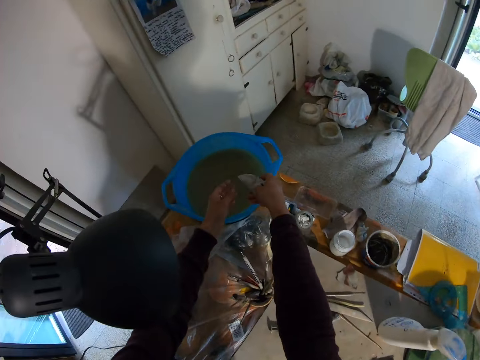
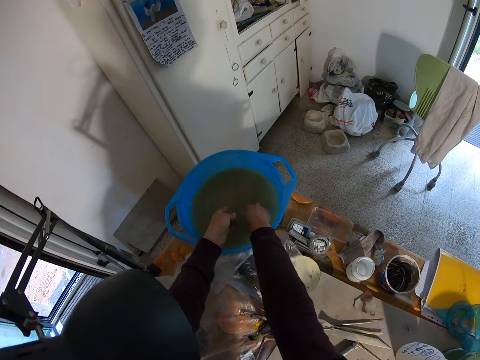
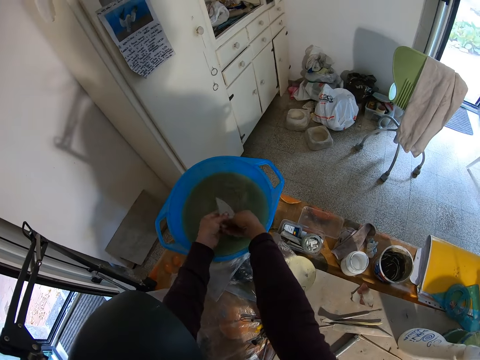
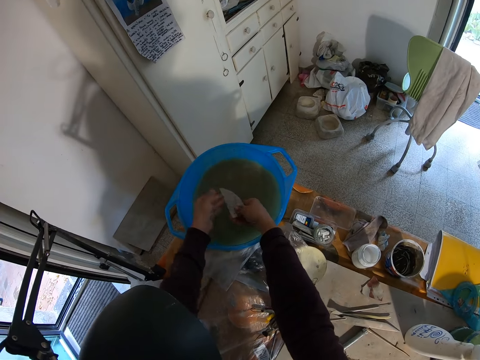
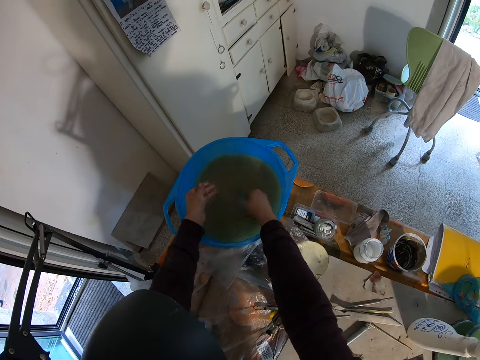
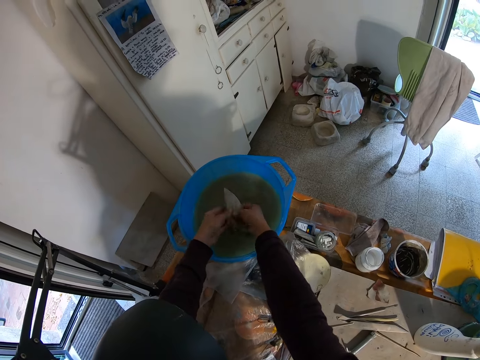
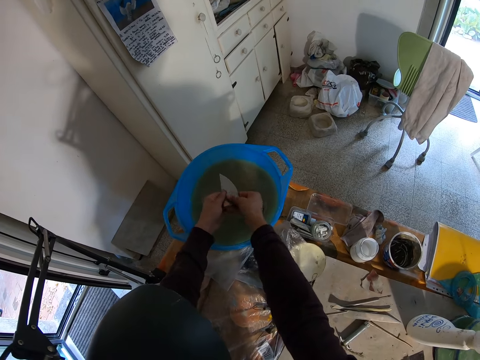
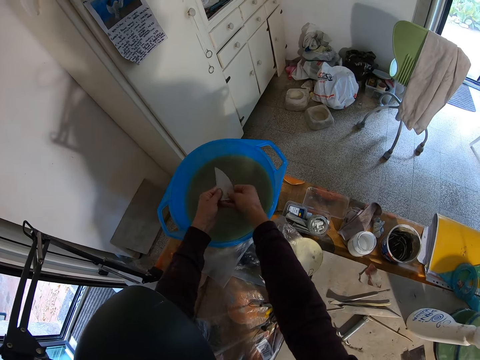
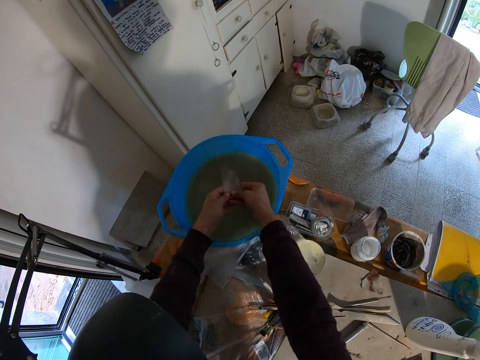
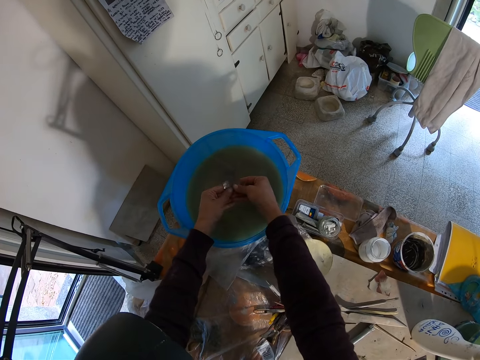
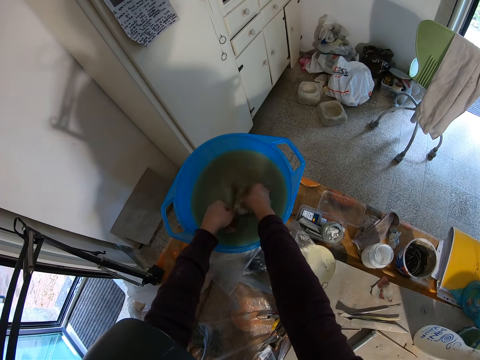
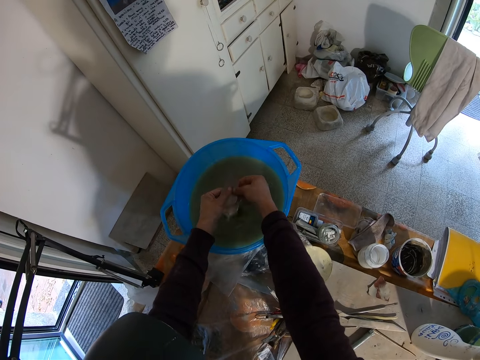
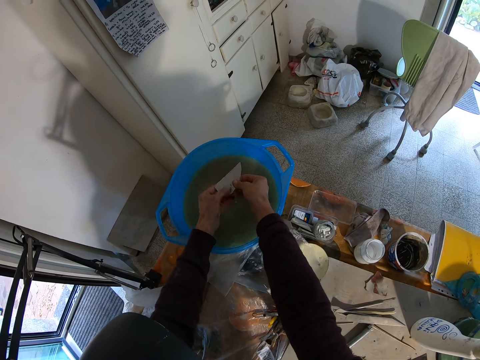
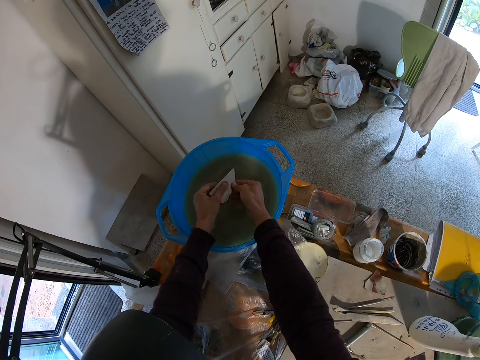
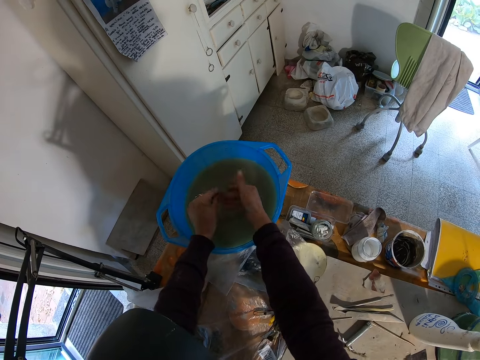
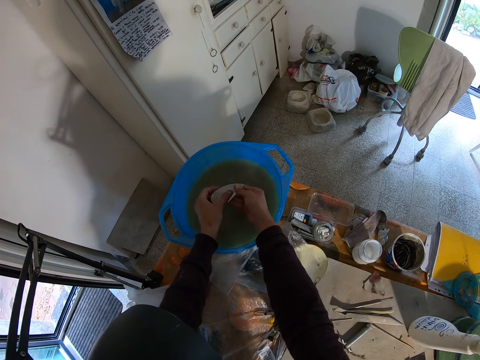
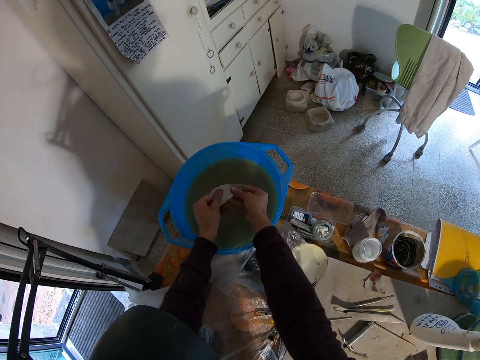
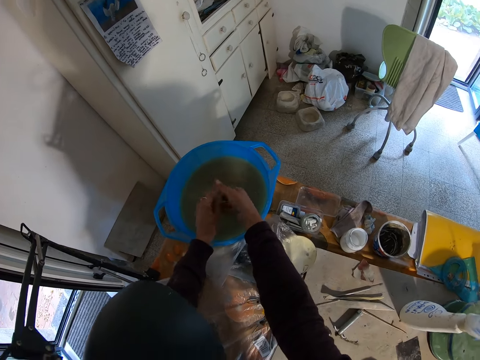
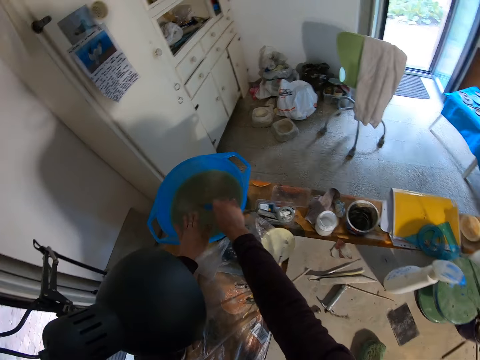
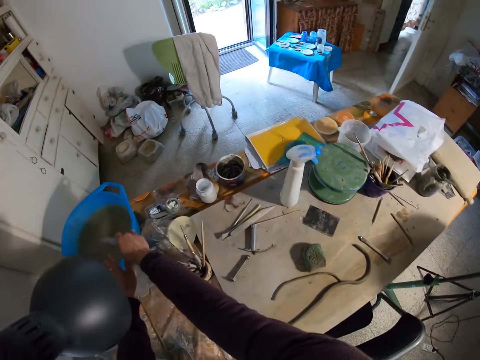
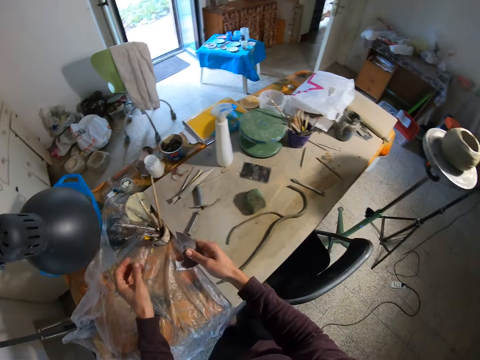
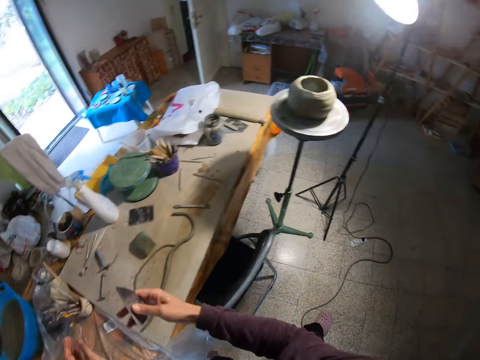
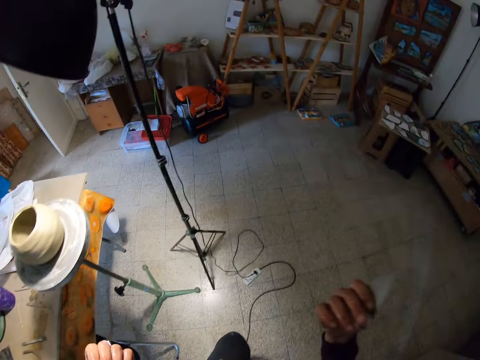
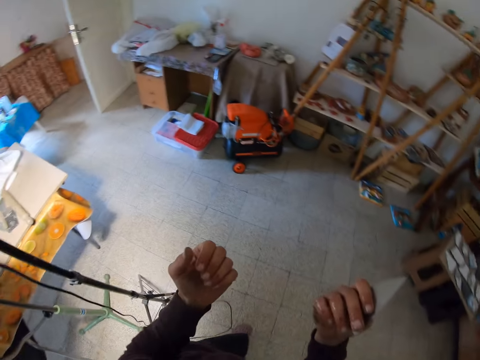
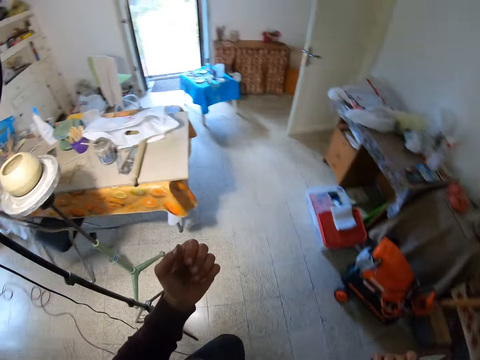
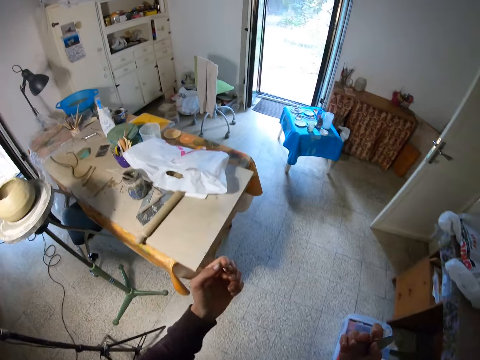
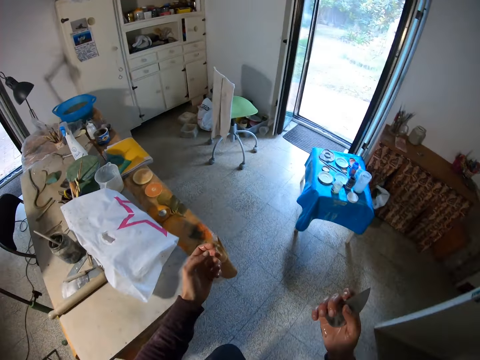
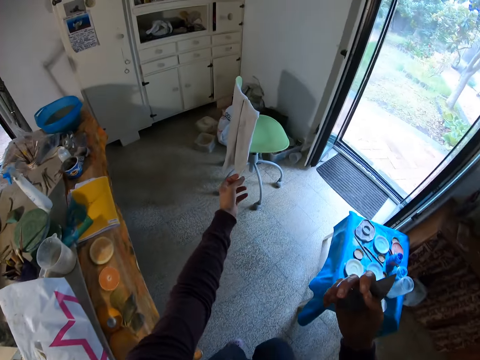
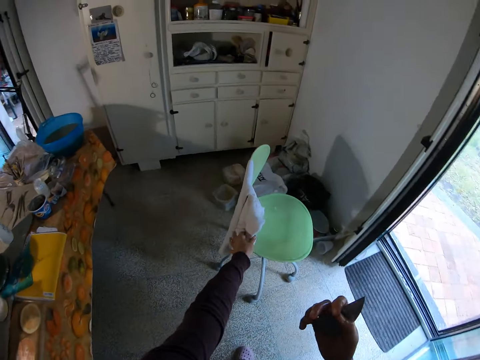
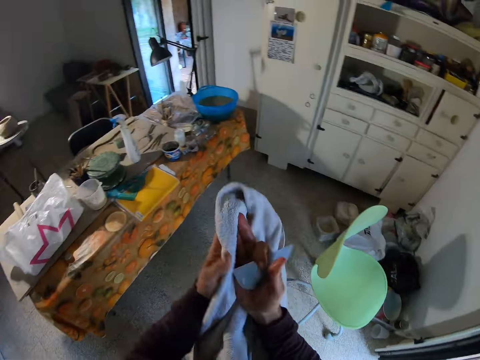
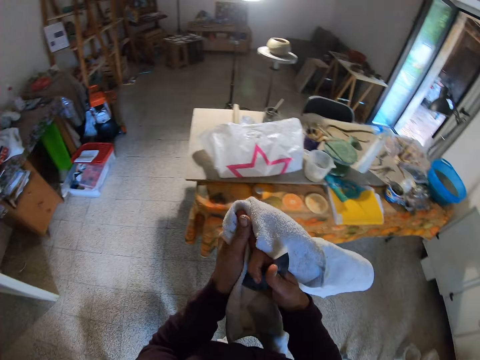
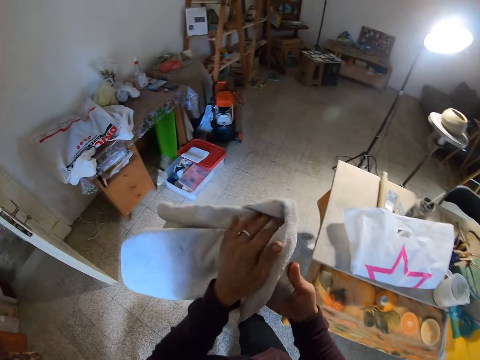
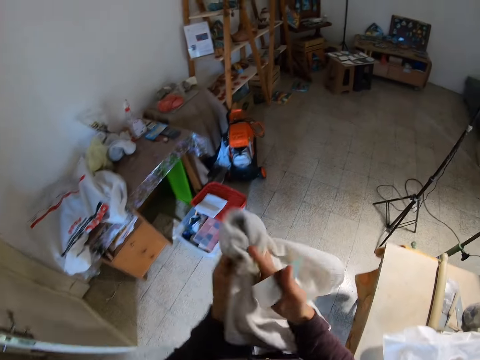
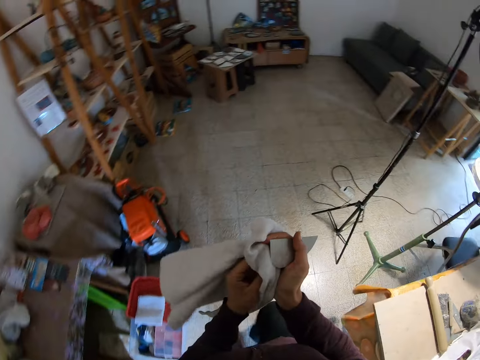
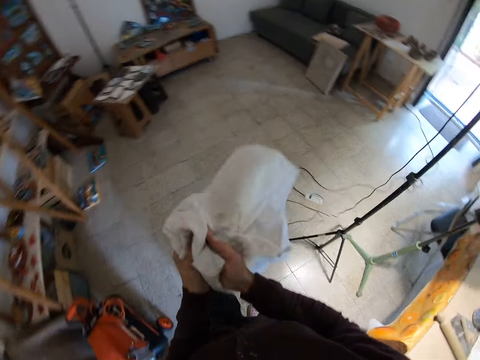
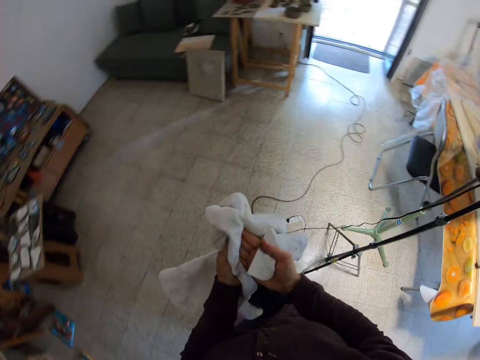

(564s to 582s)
The camera wearer taps the ruler on the basin. He walks a few steps. He picks up a towel from a green chair with his left hand. He wipes the ruler on the towel. He cleans his hands with the towel.

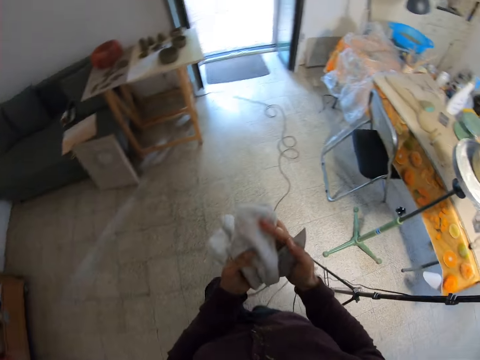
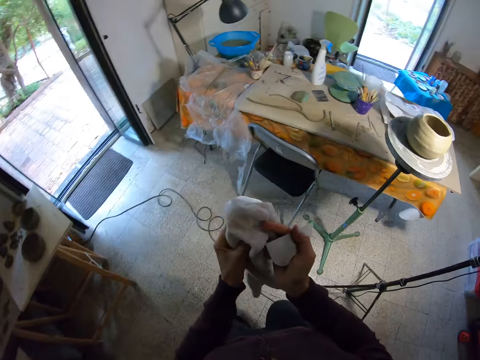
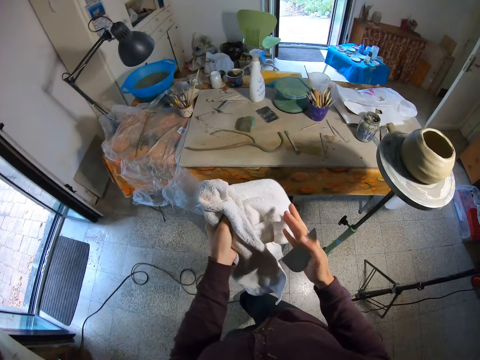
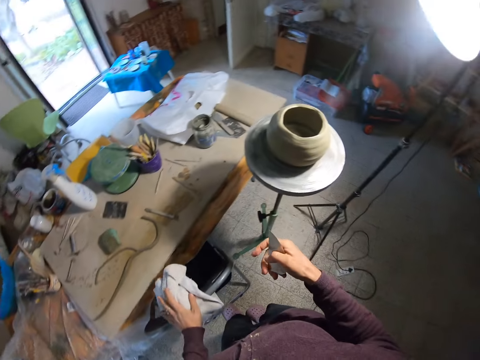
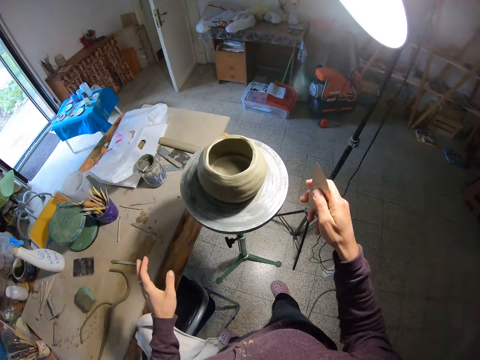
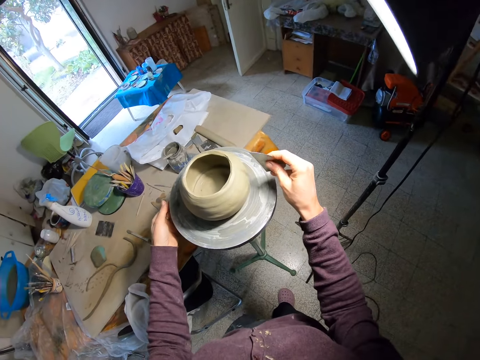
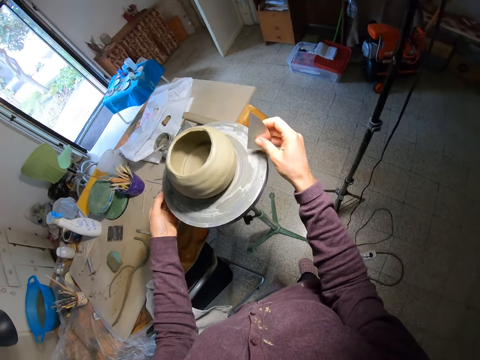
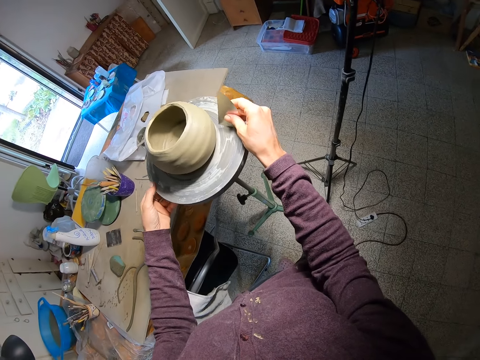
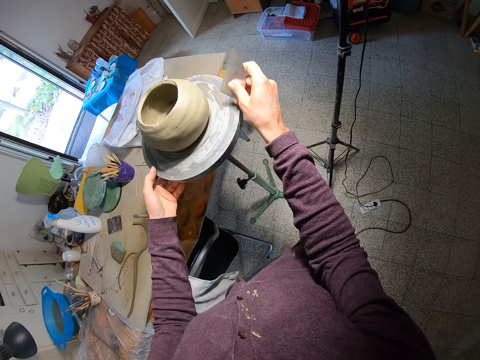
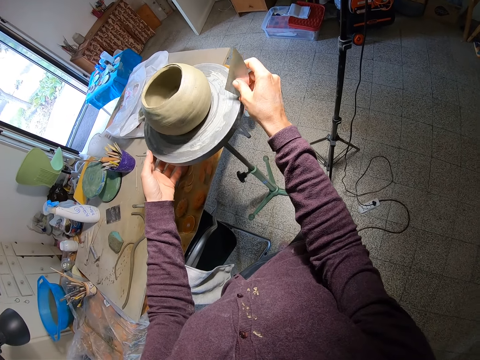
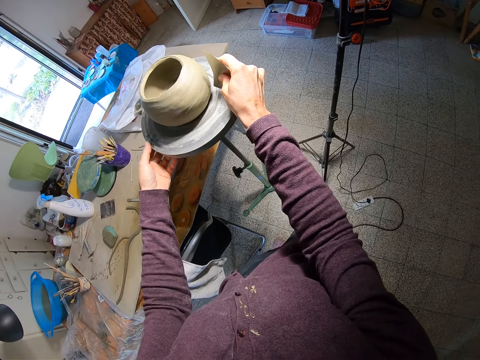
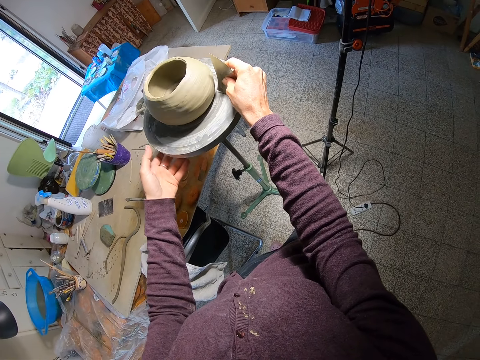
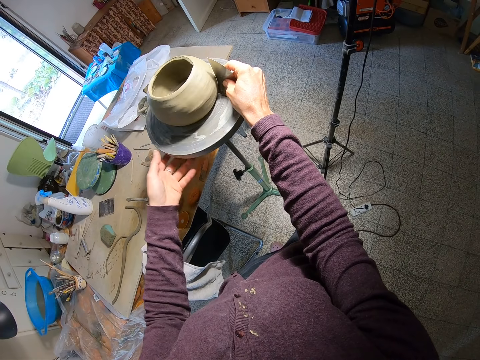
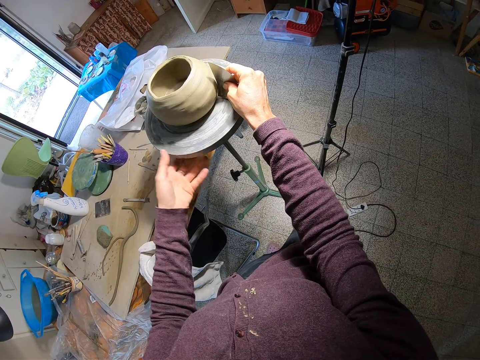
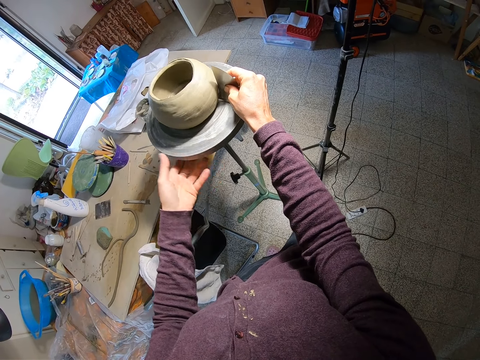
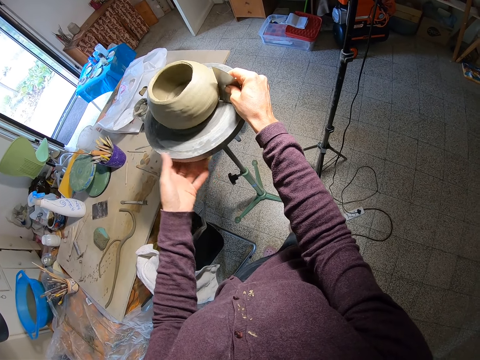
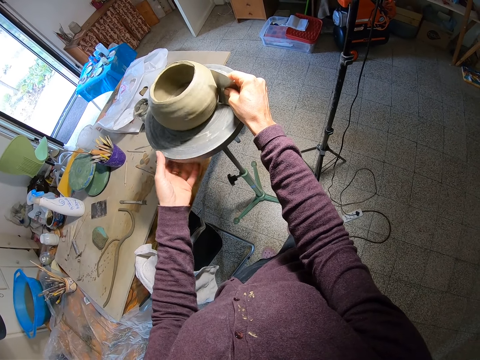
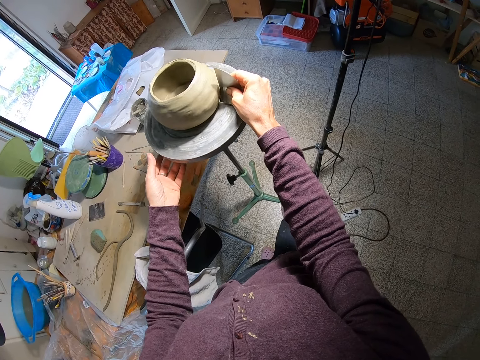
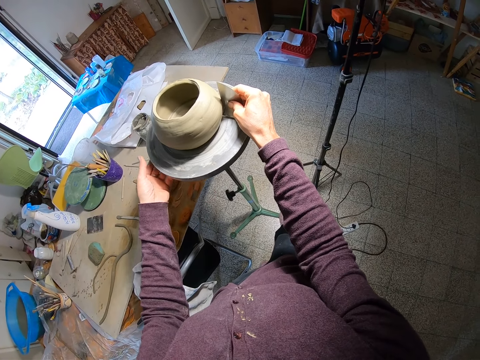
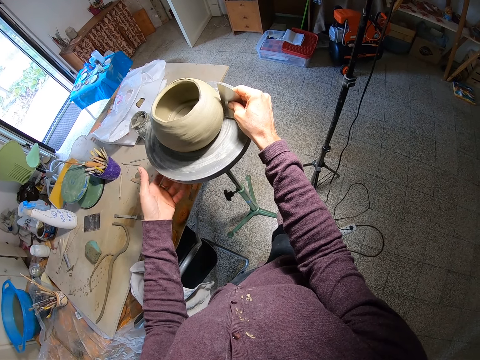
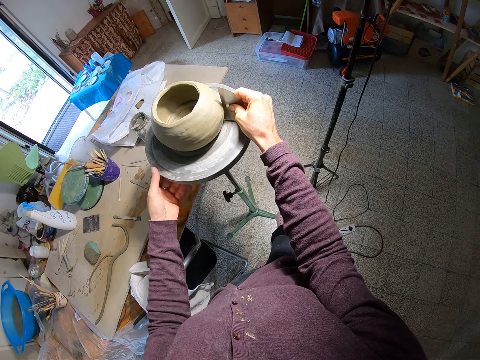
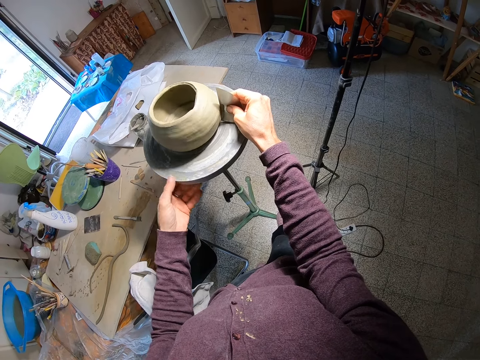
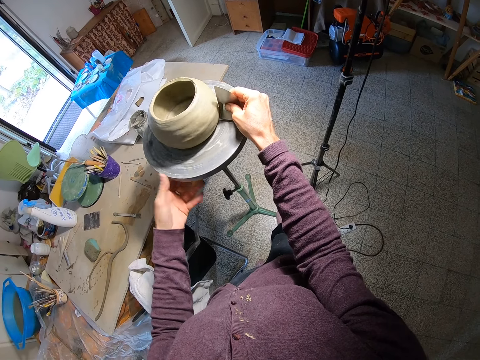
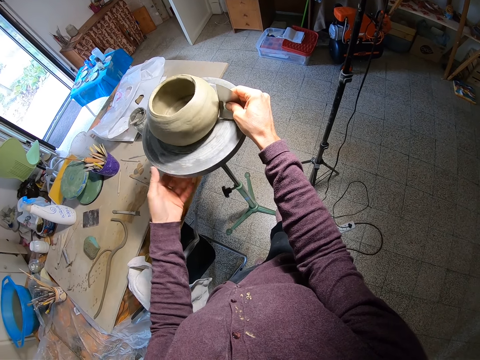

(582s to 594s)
The camera wearer places the towel on a black chair with his left hand. He rotates the potter's wheel with his hands. He places the sandpaper against the clay pot on the potter's wheel with his right hand. He smoothens the pot.
